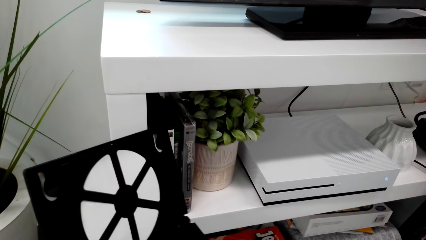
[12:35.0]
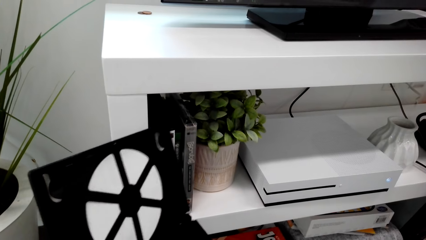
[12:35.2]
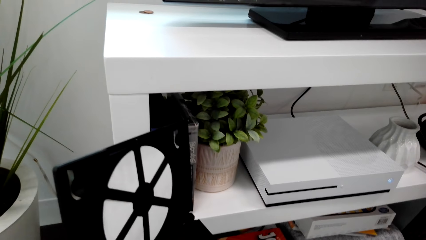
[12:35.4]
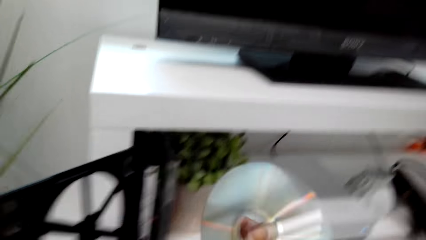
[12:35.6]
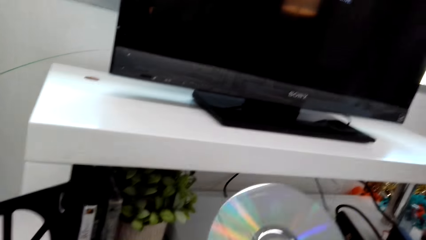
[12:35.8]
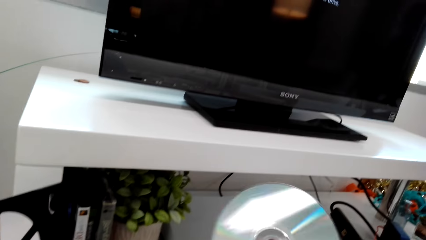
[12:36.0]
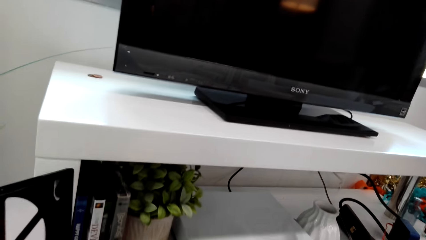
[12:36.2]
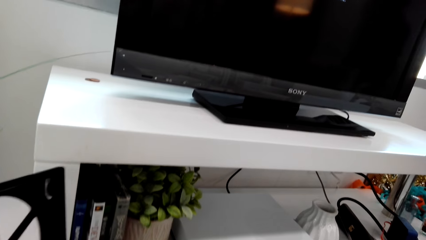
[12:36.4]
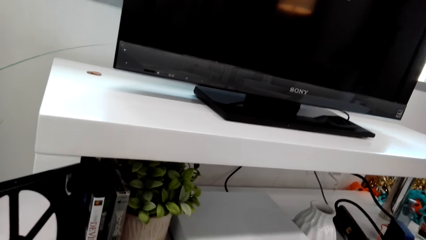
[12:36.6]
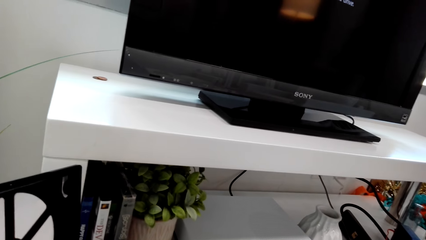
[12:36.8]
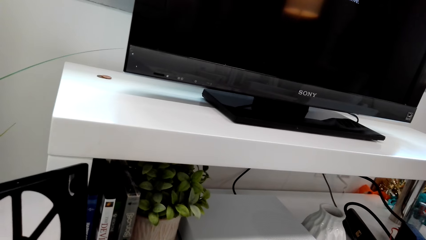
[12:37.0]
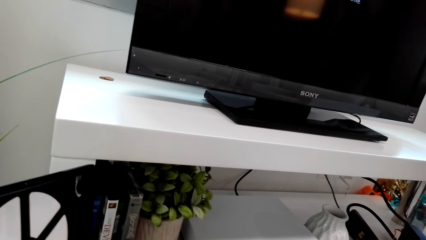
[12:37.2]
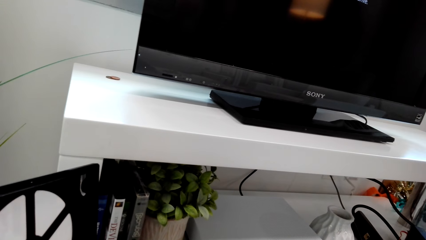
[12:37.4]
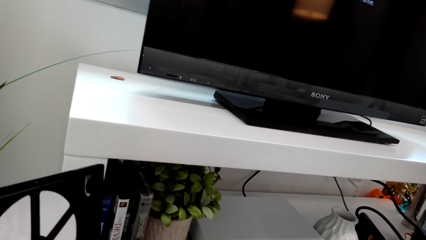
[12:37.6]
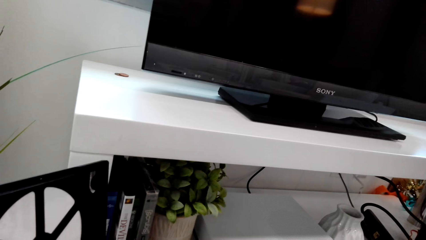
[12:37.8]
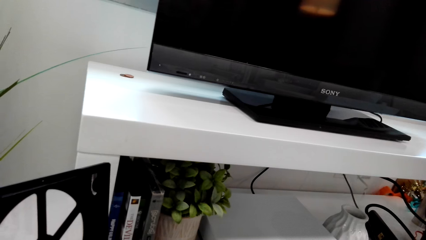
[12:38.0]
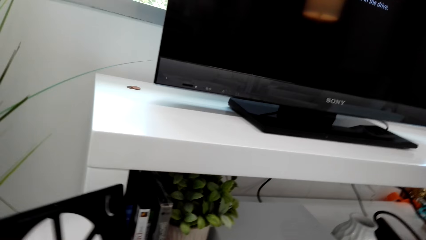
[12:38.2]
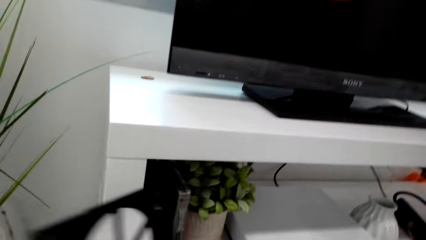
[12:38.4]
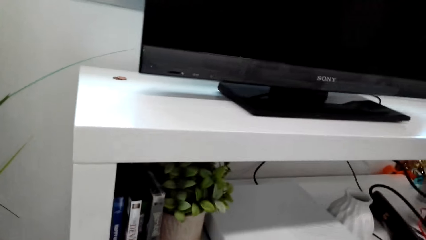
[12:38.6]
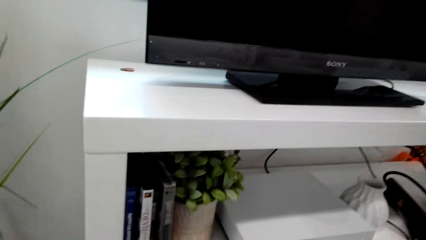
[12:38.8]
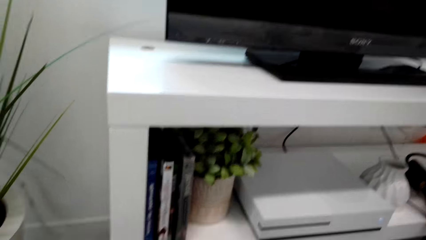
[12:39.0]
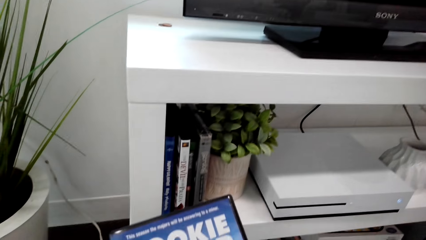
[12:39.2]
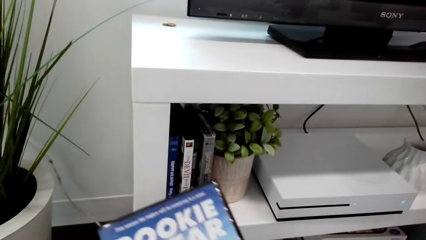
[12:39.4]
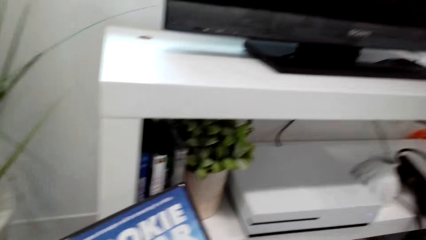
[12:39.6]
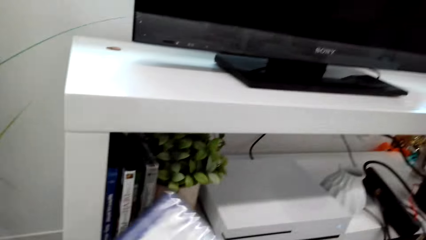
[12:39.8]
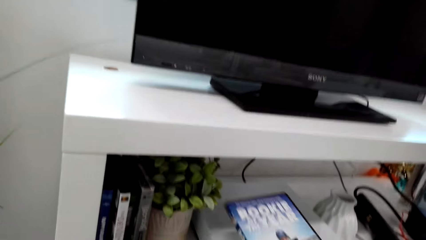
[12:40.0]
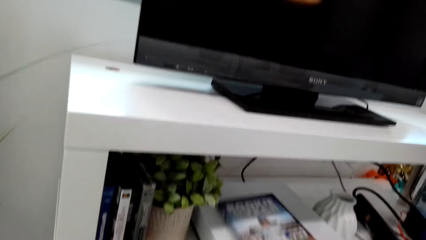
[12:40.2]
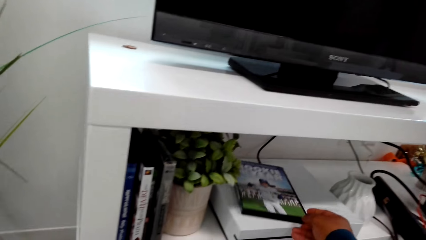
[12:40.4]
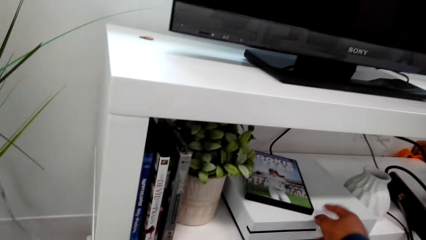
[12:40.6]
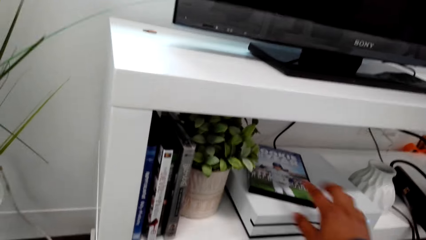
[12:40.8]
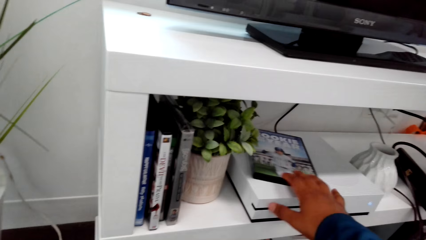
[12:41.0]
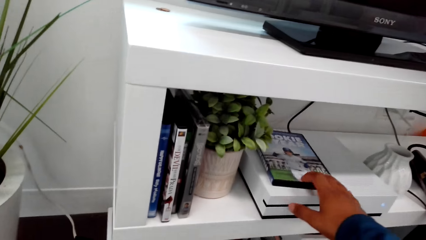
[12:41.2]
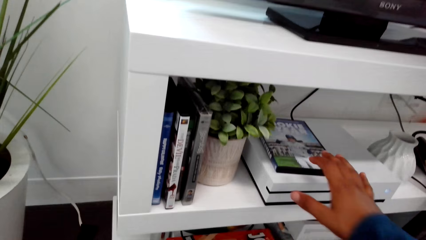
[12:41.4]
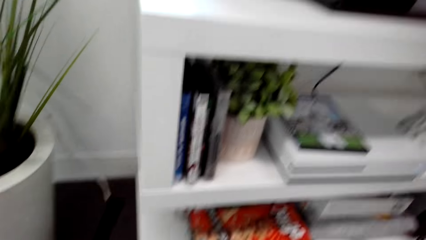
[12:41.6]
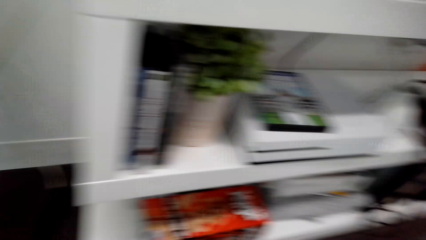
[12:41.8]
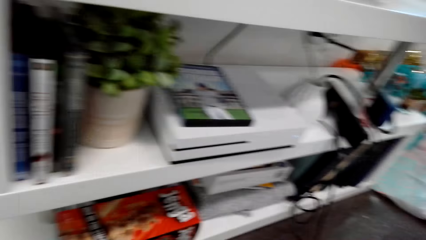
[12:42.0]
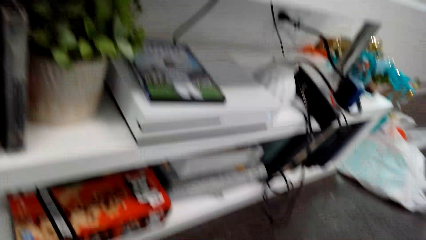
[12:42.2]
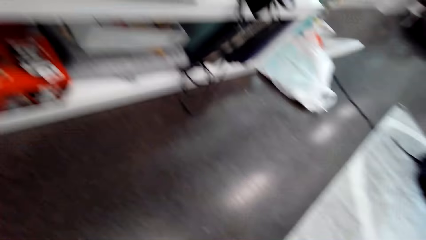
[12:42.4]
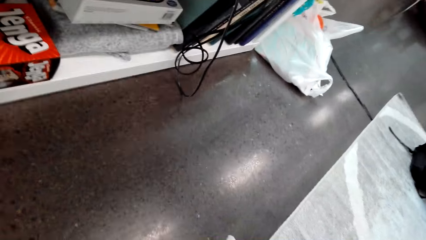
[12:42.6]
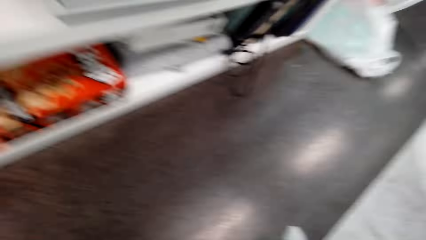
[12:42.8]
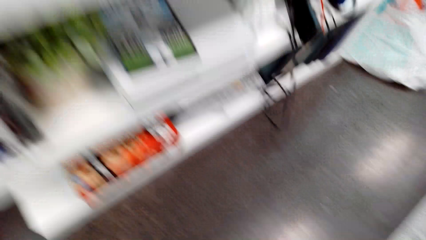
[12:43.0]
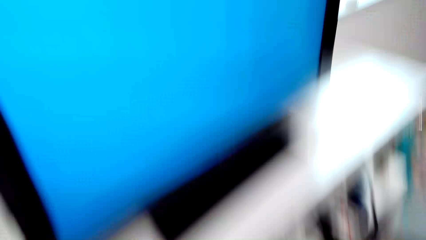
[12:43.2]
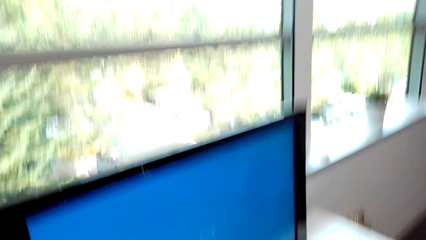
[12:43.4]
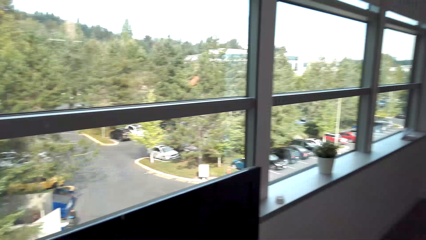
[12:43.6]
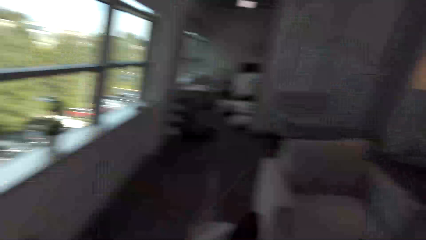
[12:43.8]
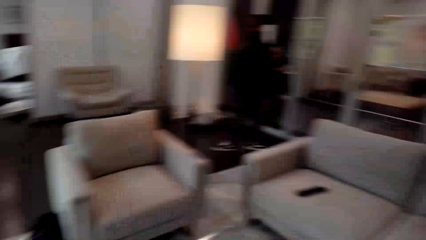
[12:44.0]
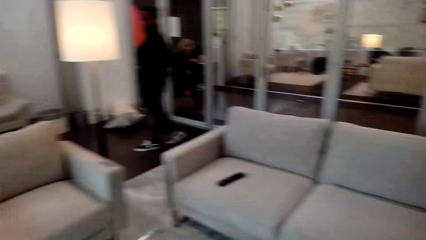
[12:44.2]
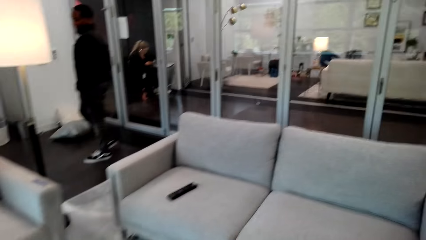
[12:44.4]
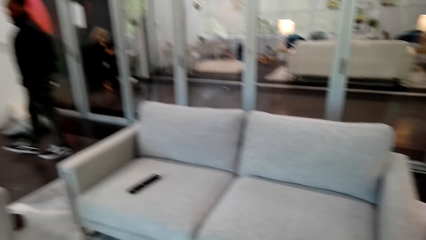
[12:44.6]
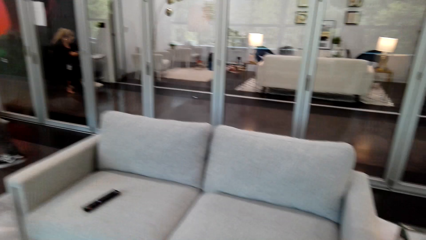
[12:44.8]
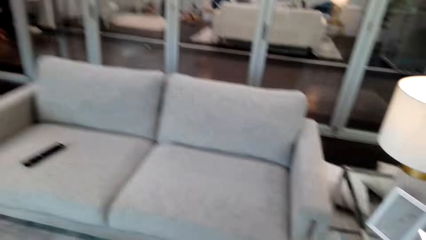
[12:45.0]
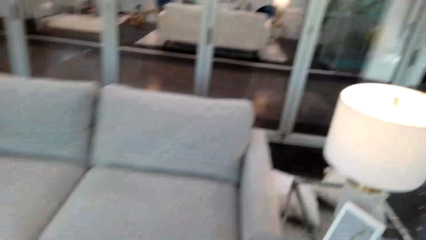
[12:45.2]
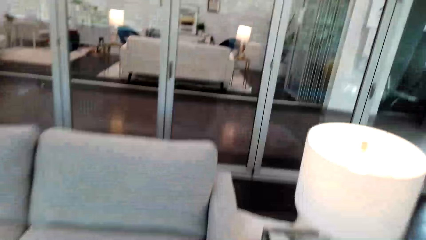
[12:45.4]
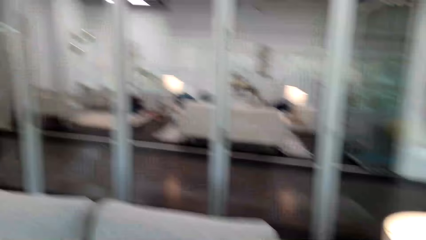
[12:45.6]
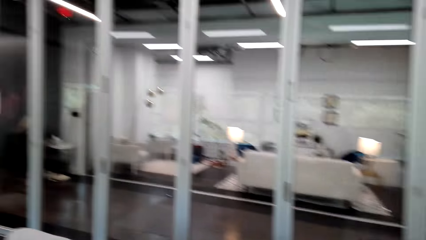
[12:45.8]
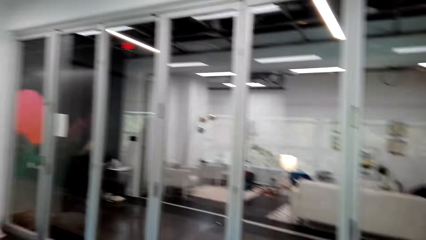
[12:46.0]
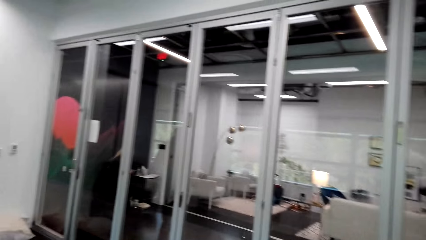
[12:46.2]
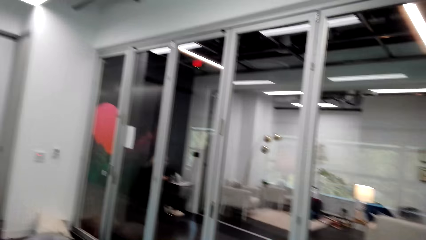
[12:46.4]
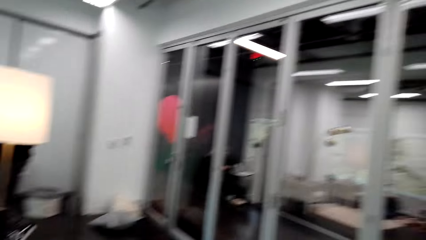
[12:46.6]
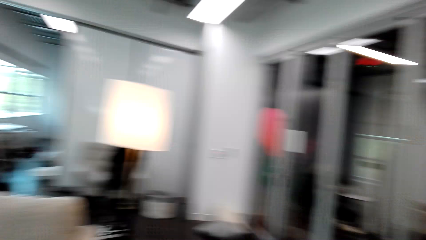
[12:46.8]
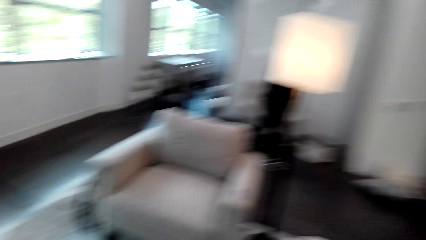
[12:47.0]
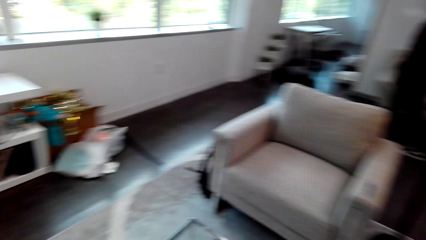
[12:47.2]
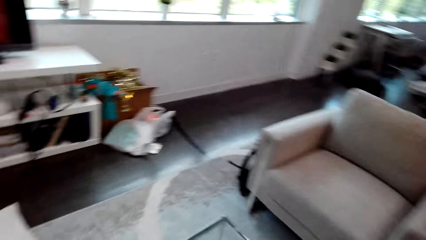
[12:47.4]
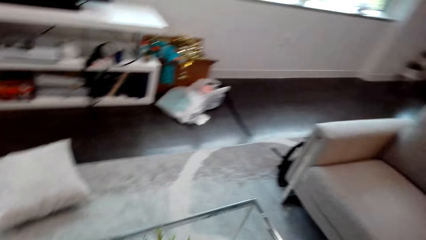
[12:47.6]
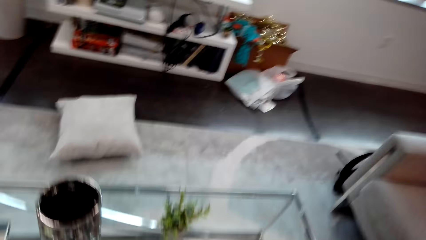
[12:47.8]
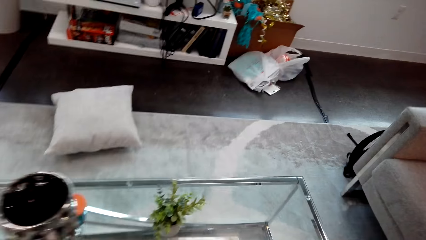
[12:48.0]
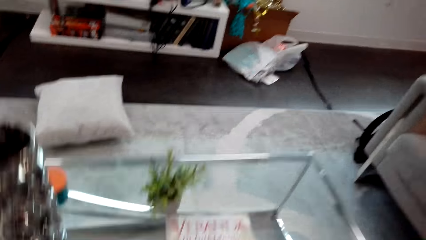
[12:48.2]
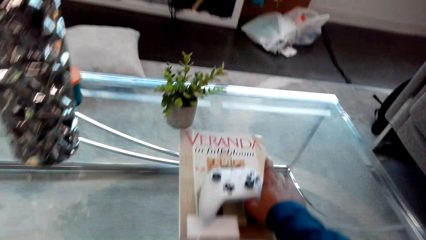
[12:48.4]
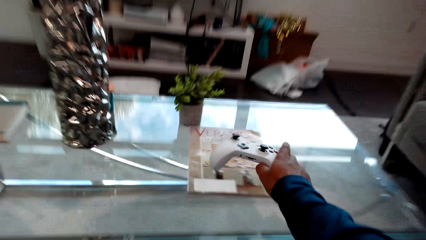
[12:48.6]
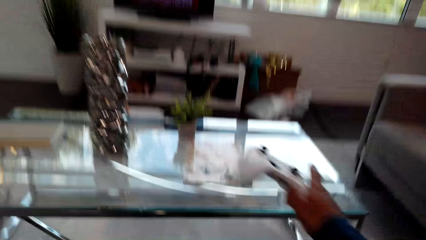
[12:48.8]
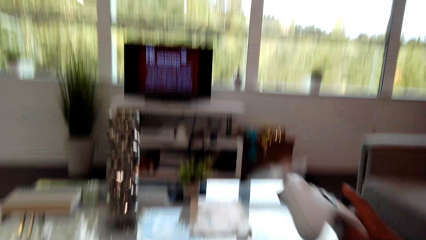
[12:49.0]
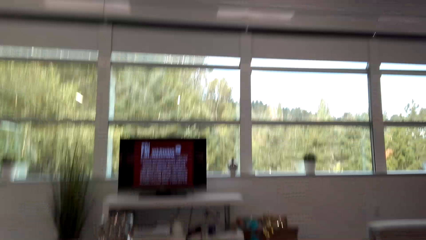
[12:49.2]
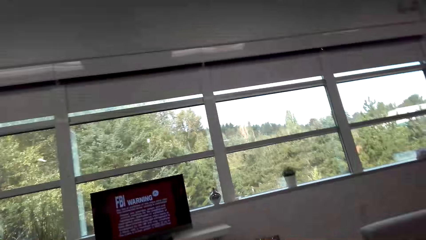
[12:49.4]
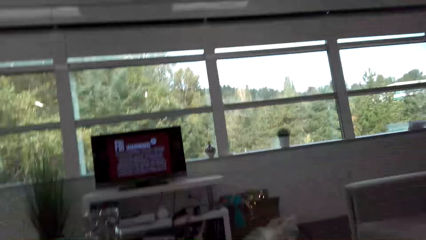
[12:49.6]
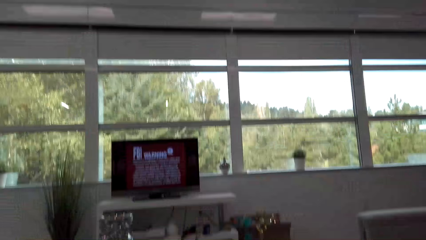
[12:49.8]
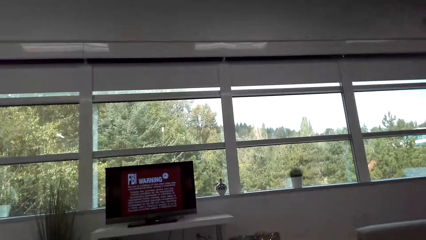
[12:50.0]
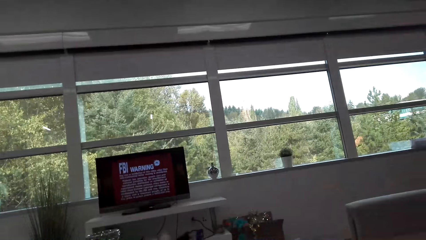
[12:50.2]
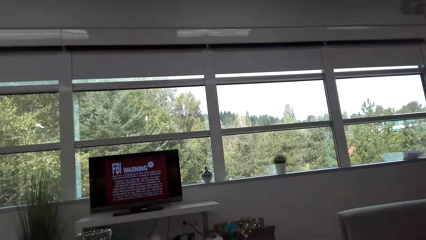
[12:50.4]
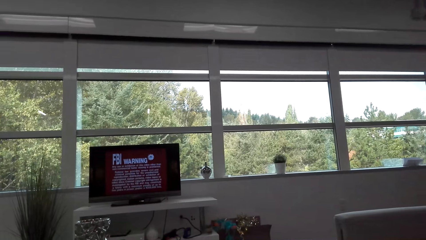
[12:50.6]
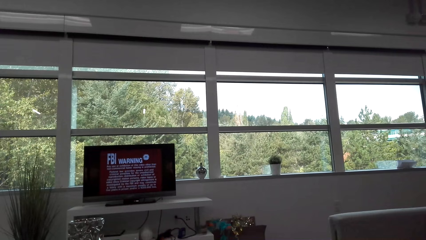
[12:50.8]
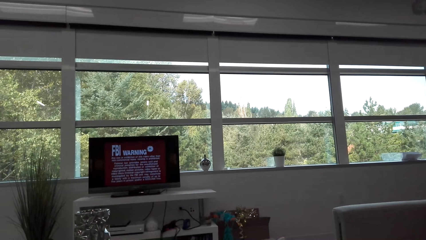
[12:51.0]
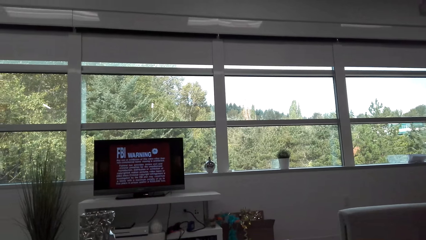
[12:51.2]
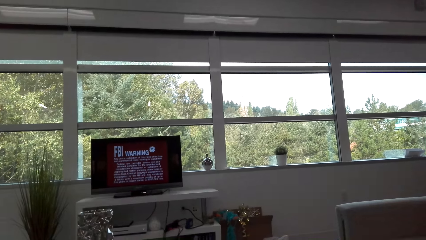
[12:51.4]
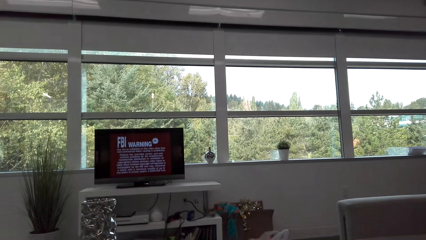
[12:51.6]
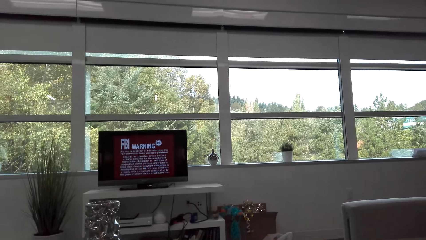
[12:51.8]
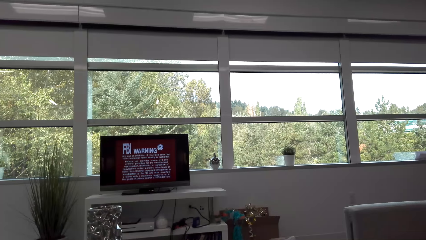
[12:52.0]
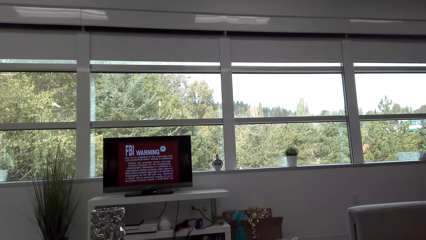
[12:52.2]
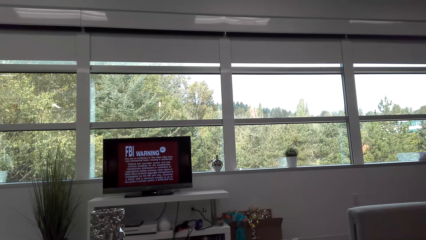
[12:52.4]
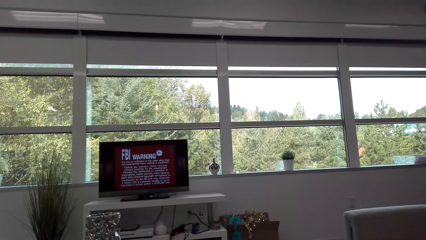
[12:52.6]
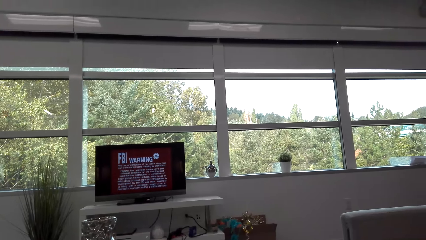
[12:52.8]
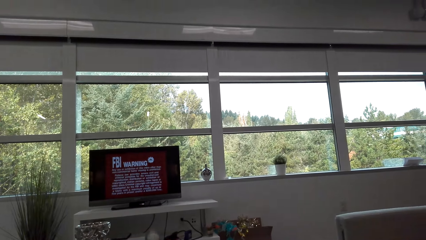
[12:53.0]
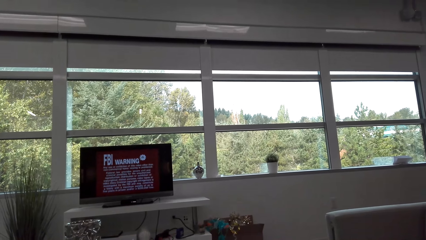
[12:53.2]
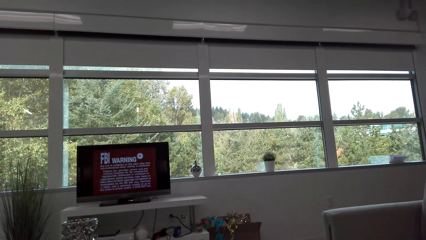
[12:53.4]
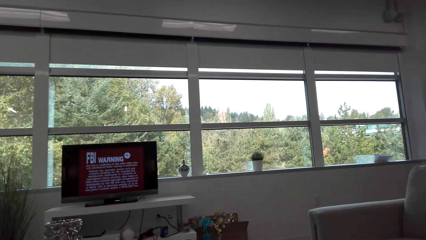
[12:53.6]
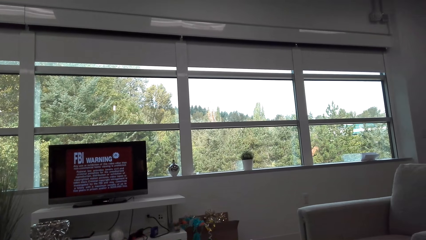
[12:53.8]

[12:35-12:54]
The camera wearer removes a compact disc from a jewel case. They close the jewel case. They put the compact disc in the jewel case. They put the jewel case on the compact disk player. They move around. They pick up the game console or game controller from the table. They operate the game controller. They watch the television.
